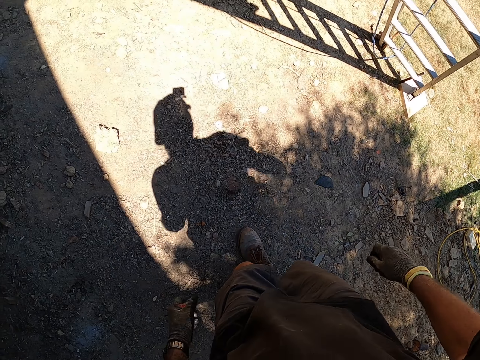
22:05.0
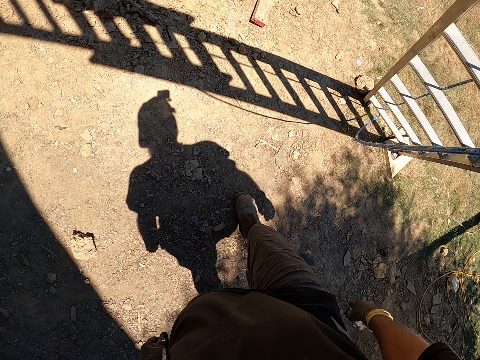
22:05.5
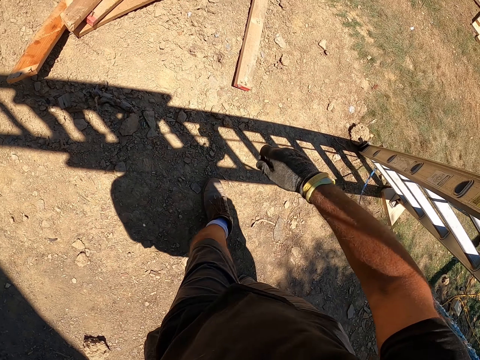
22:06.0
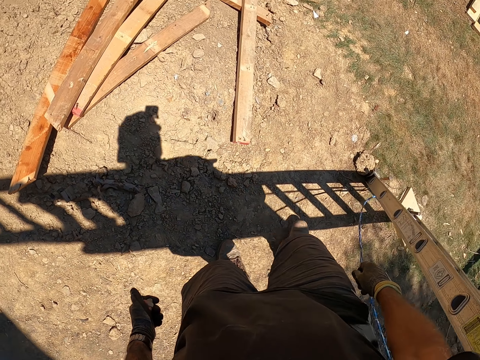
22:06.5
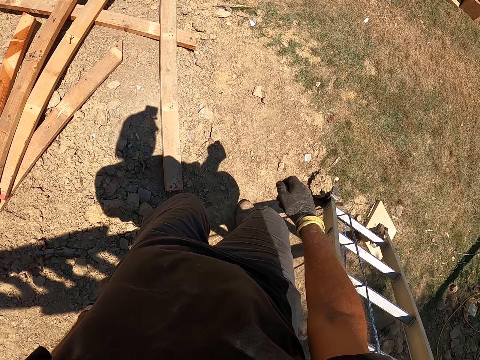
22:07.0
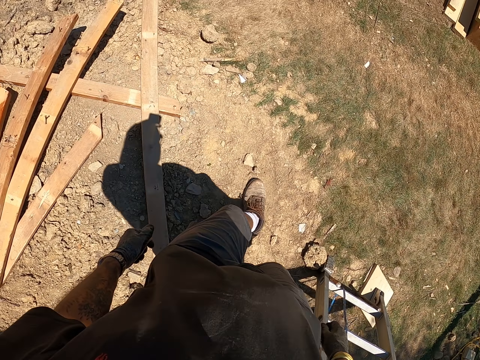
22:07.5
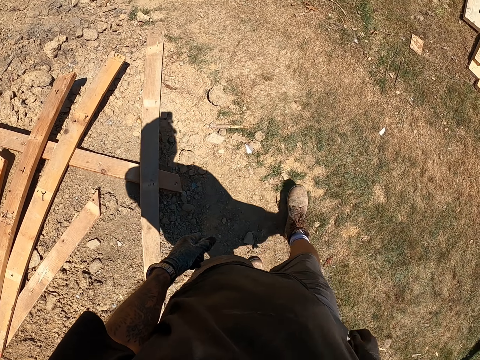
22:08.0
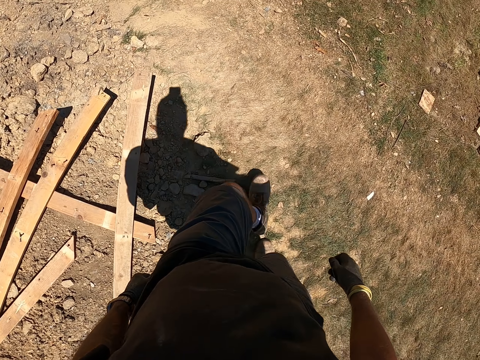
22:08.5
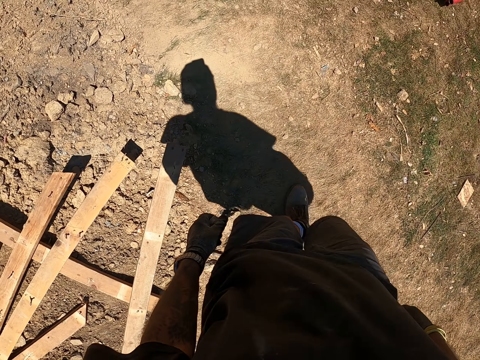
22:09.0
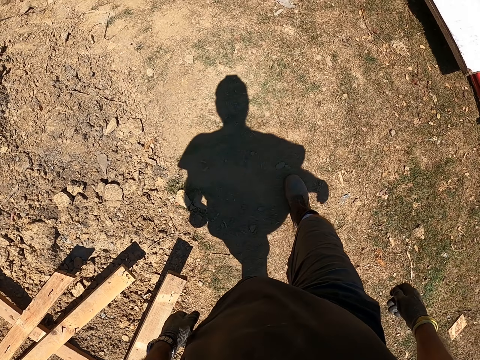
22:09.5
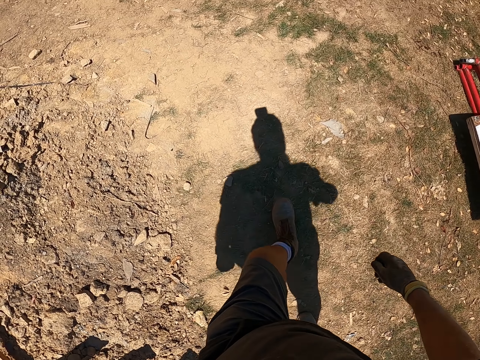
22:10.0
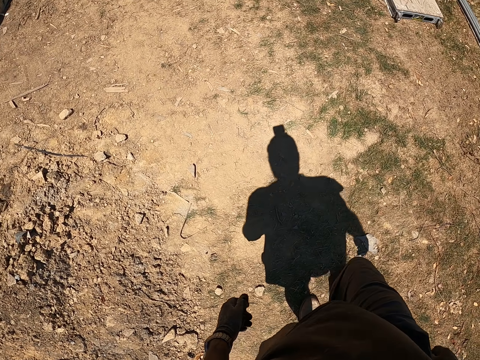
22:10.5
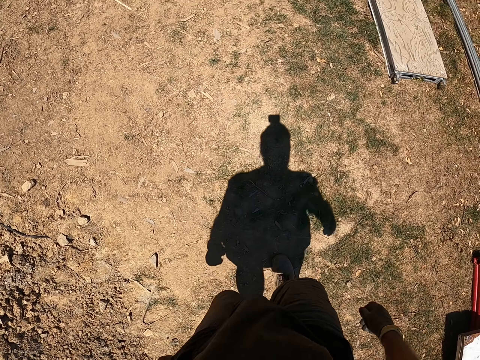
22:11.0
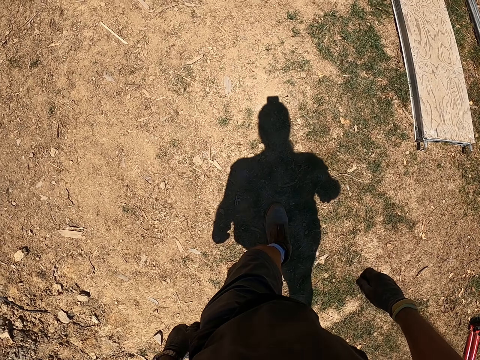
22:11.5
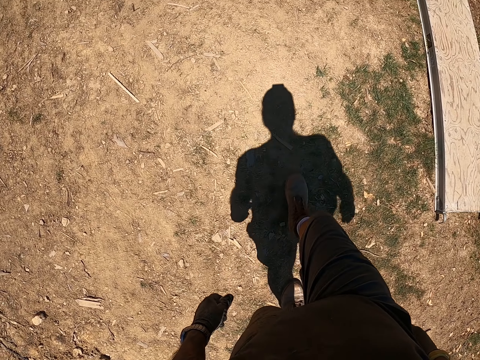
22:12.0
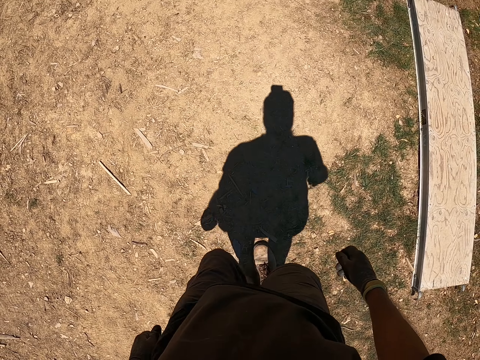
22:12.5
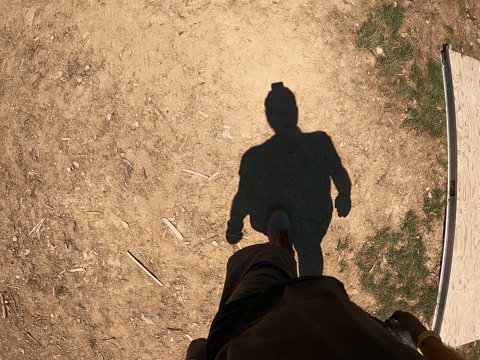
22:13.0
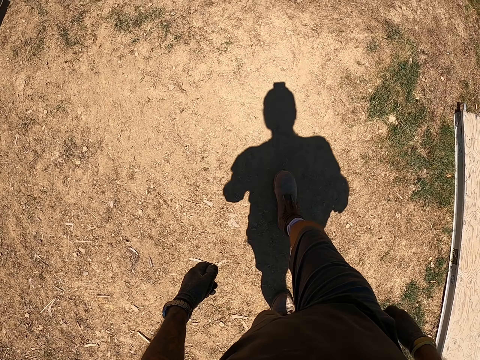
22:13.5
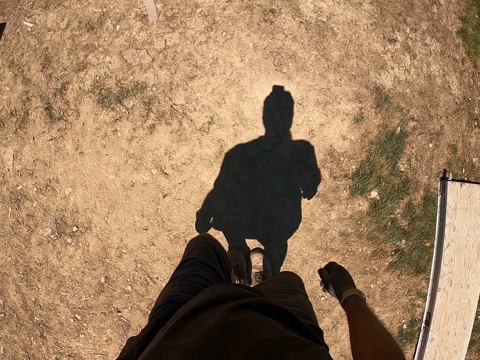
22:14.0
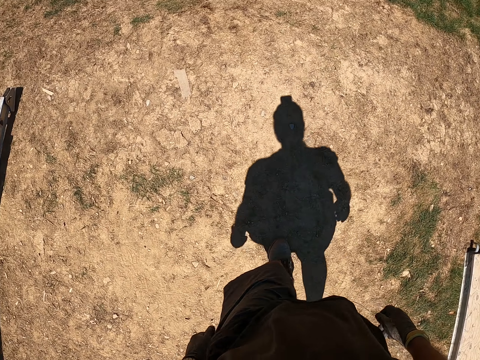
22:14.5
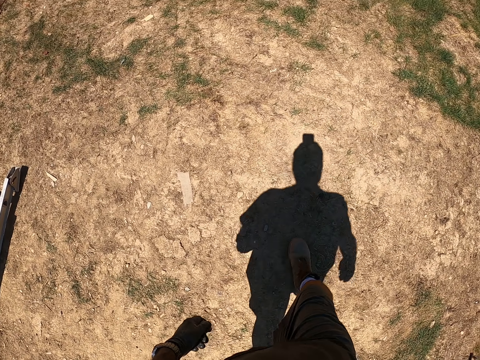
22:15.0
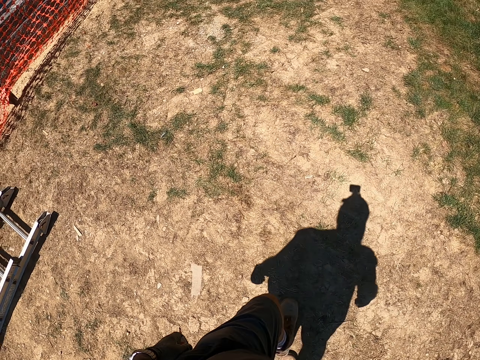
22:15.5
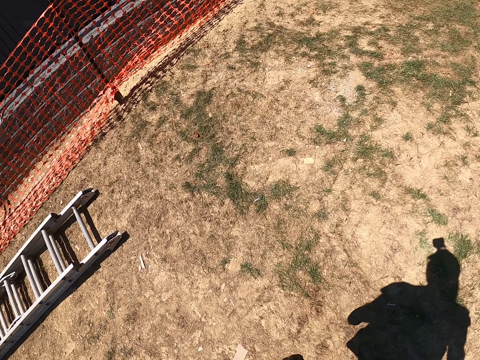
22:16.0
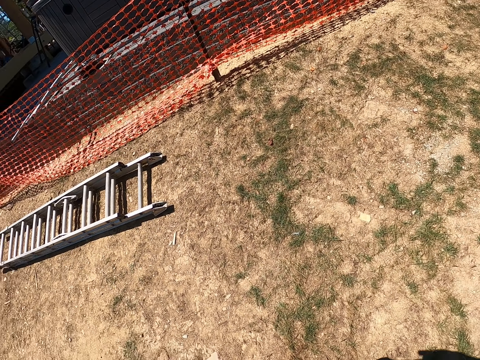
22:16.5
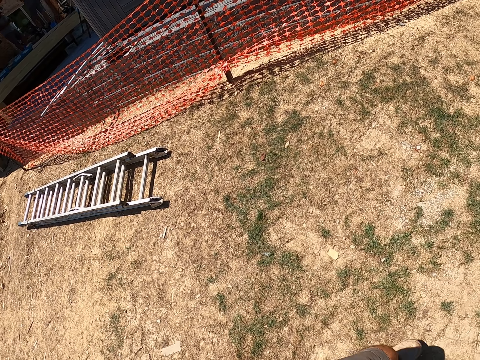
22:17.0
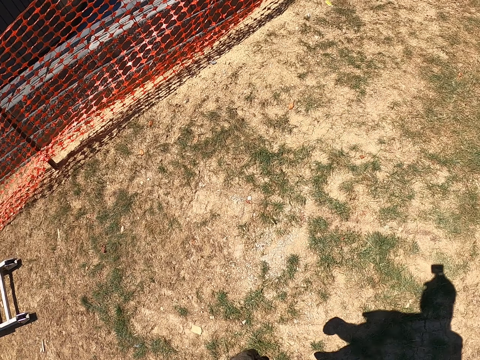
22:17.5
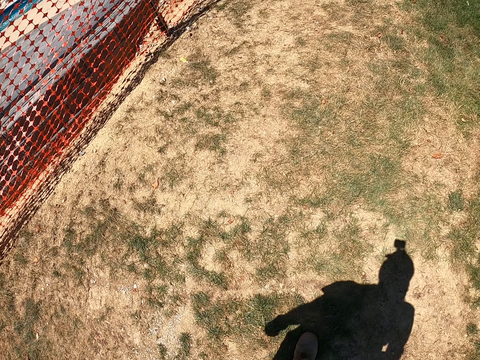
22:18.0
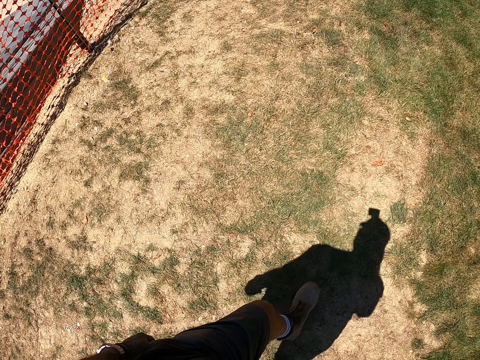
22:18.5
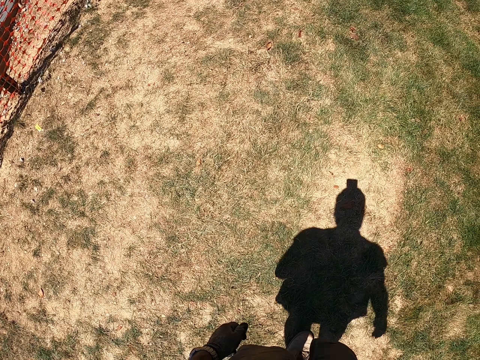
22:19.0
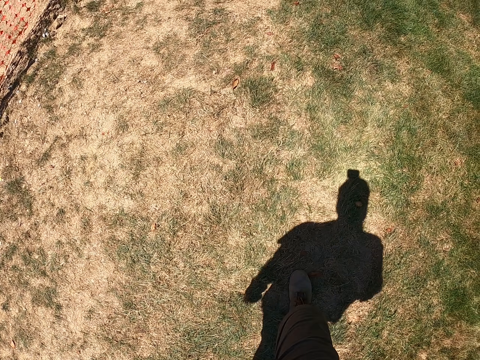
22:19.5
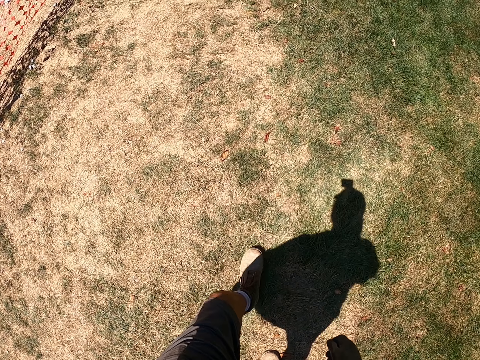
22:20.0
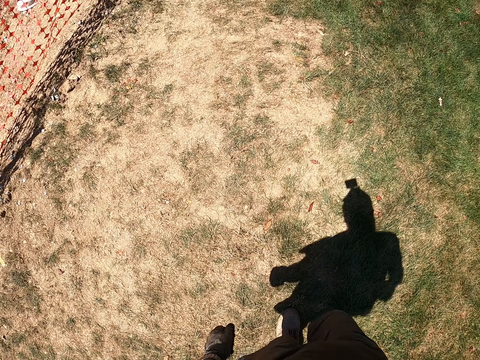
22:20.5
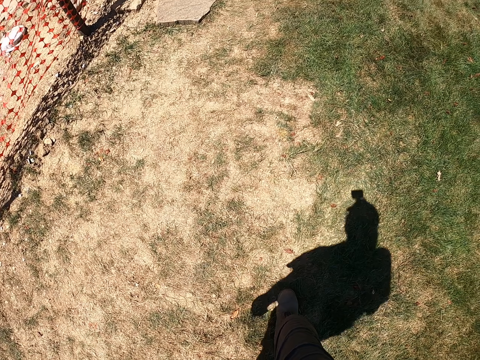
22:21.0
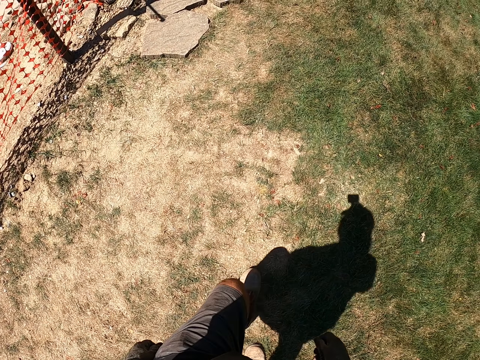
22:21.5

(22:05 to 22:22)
The camera wearer looks around. They walk around.

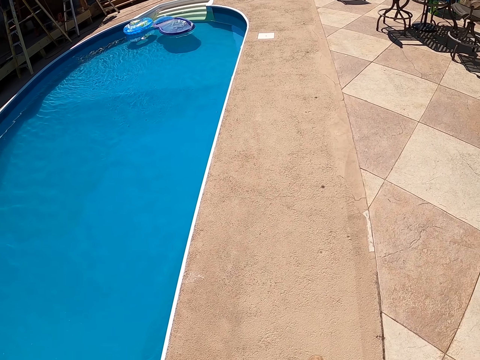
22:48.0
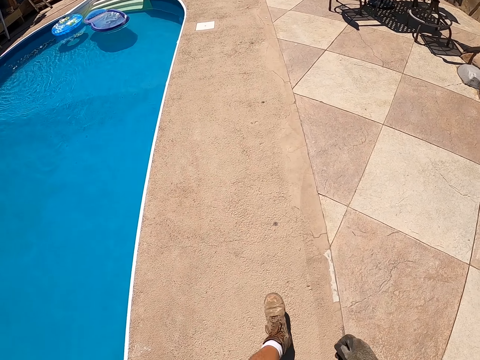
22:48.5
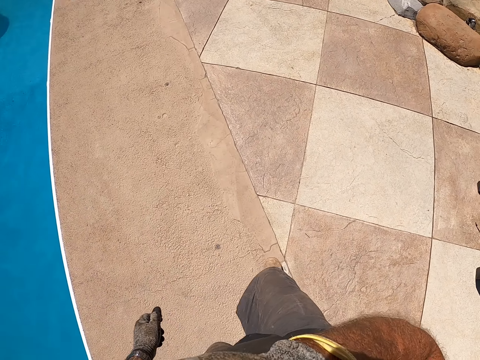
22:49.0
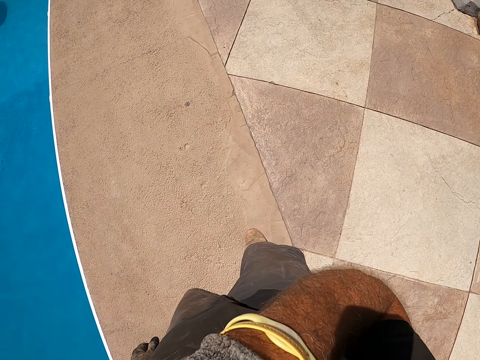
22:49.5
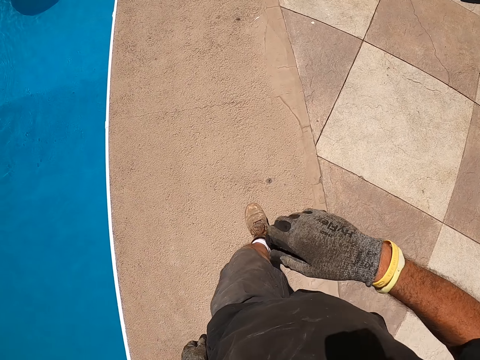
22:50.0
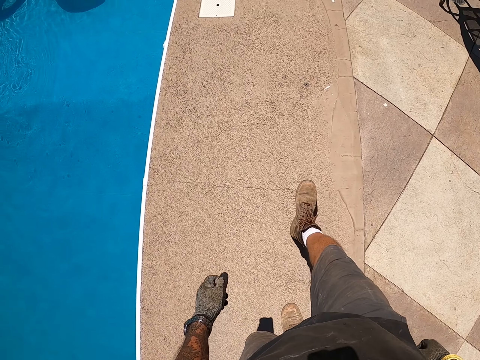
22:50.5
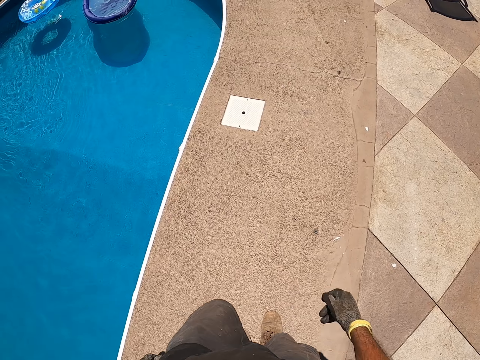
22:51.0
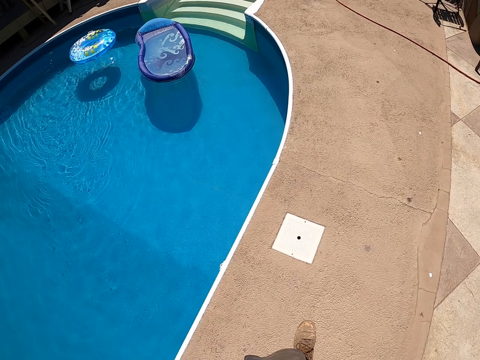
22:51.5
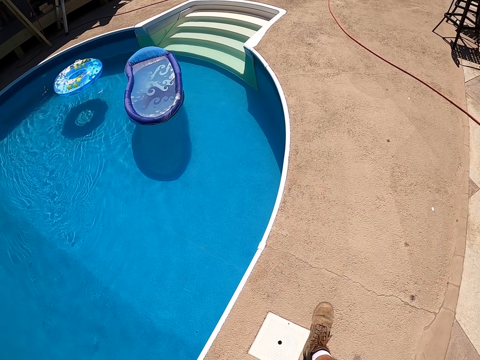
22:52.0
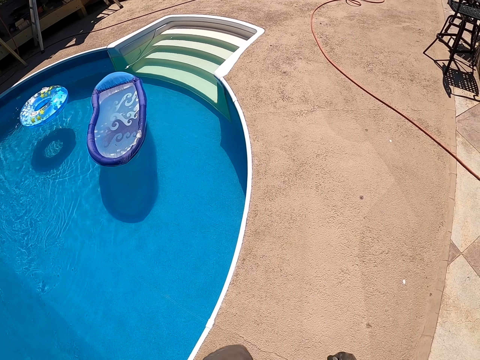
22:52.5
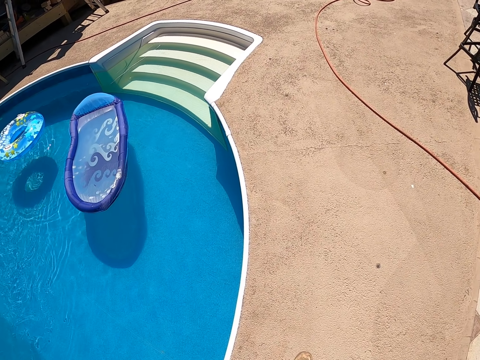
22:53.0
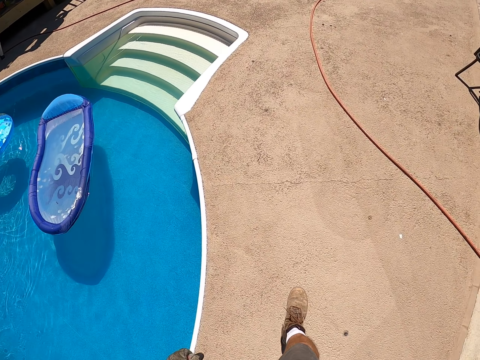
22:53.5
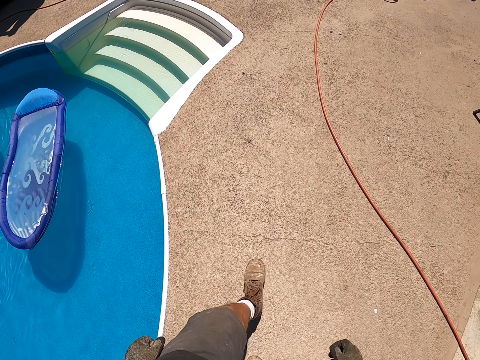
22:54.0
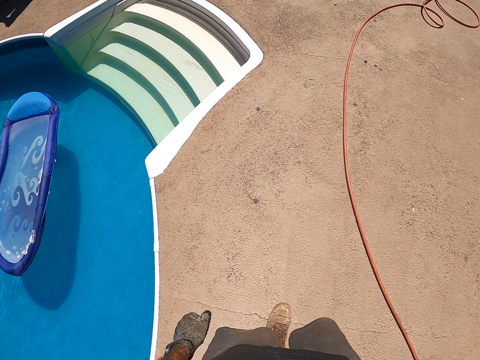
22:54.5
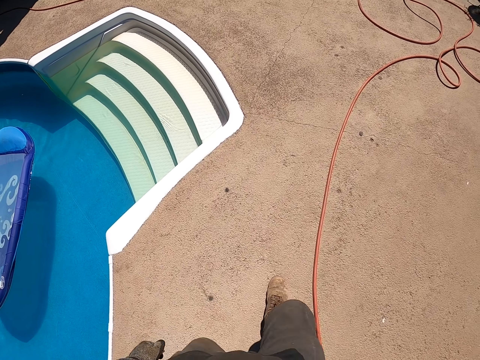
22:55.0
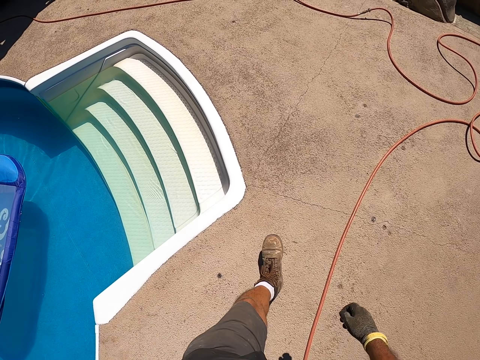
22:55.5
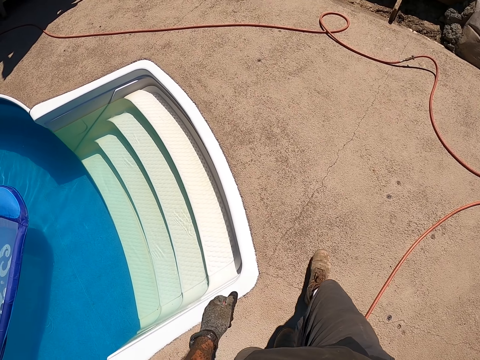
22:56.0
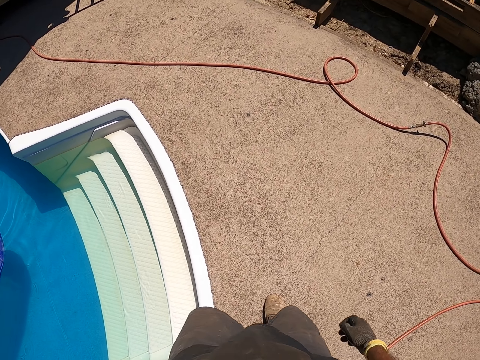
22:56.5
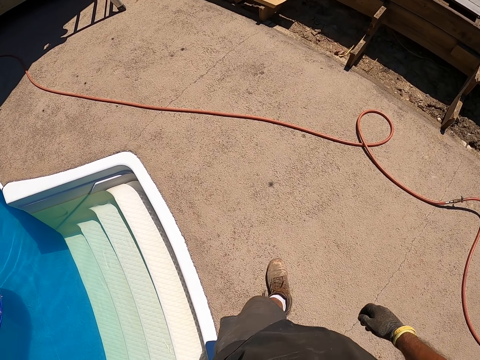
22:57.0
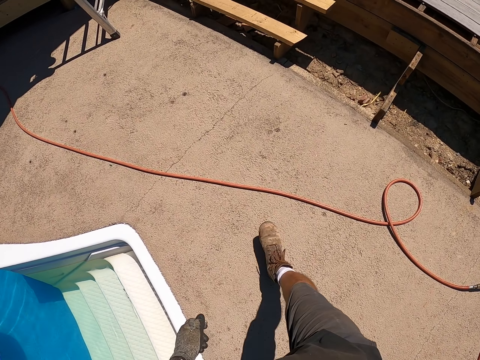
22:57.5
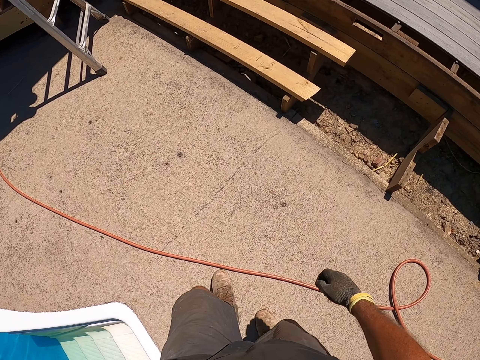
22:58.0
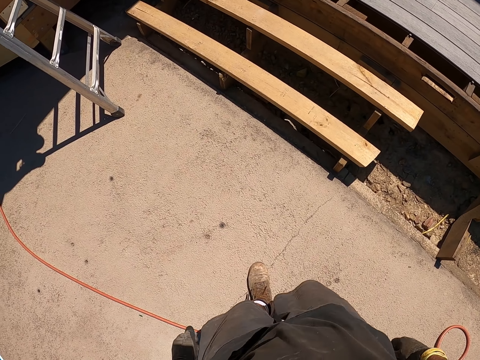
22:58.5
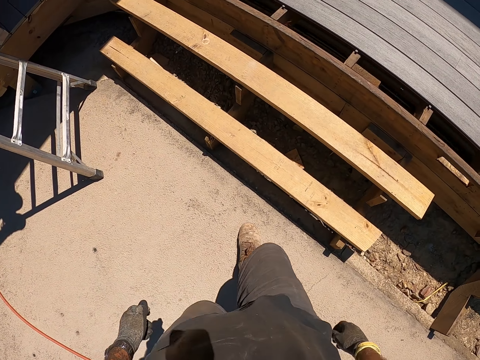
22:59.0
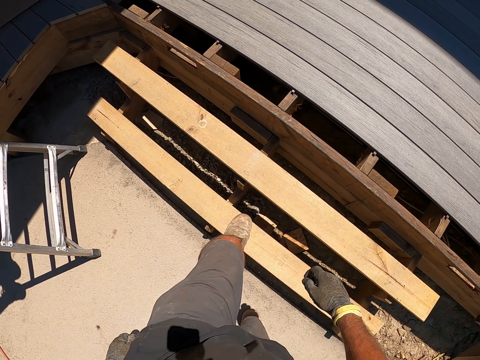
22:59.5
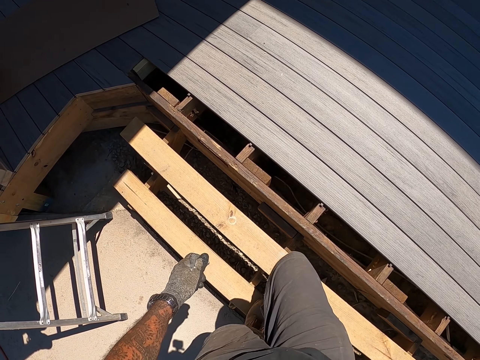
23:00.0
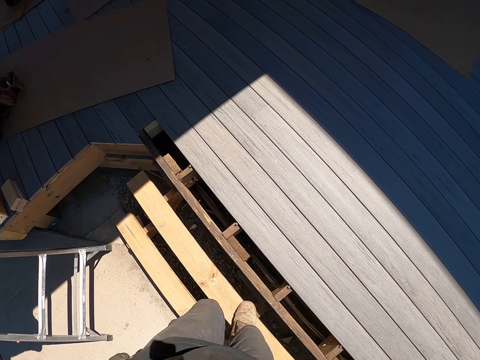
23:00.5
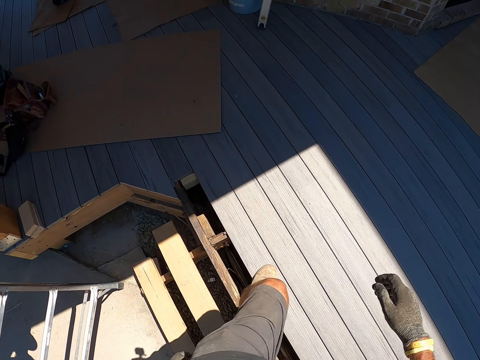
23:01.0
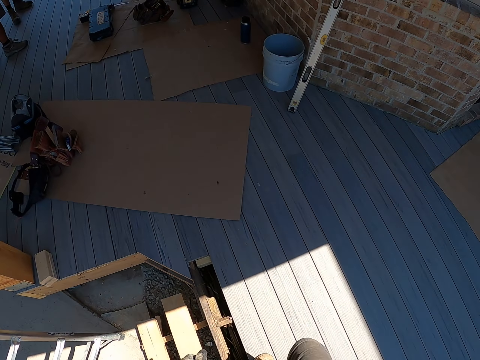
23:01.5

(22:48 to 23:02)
The camera wearer touches their face. They walk up the stairs.
